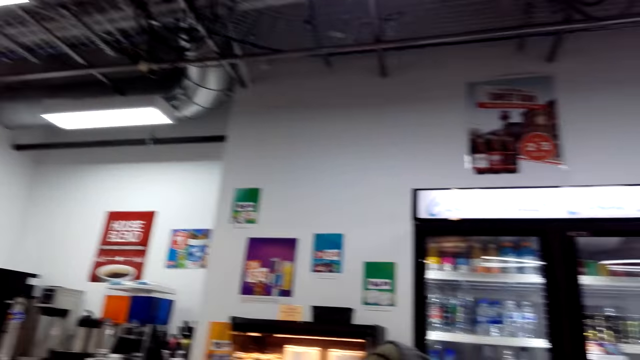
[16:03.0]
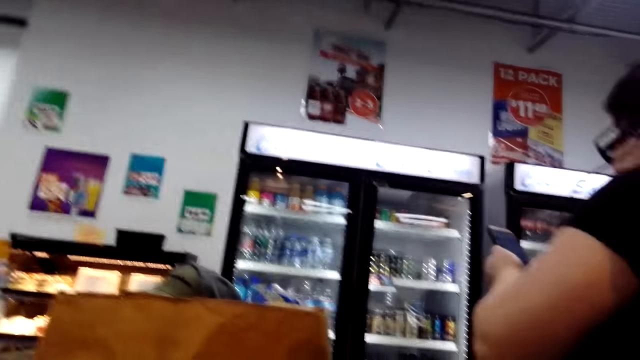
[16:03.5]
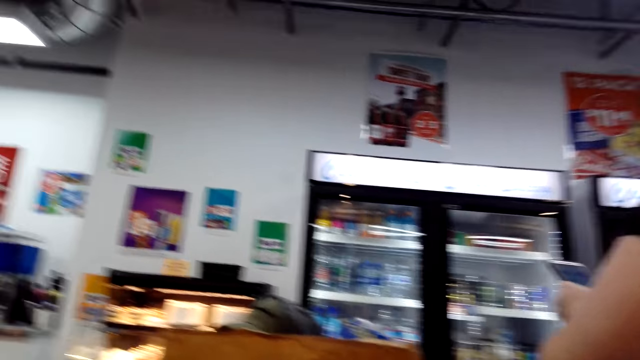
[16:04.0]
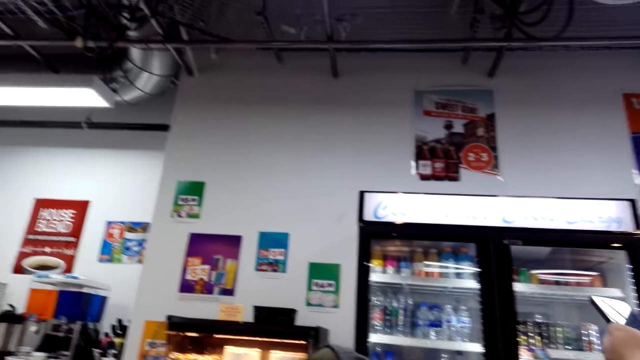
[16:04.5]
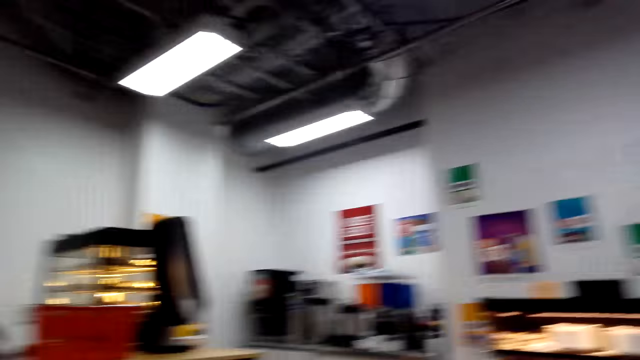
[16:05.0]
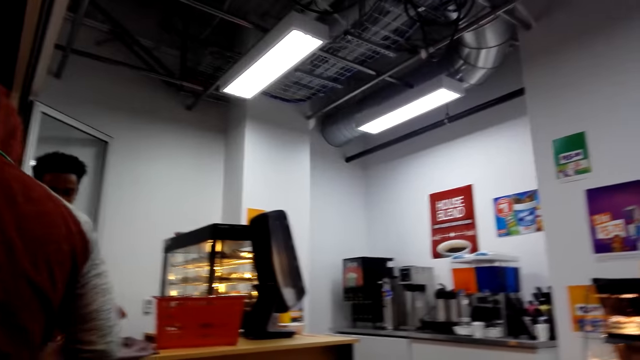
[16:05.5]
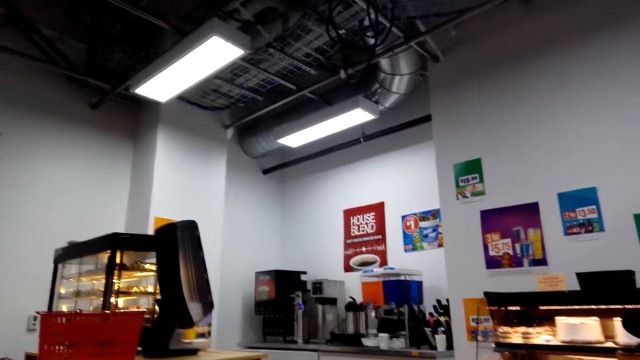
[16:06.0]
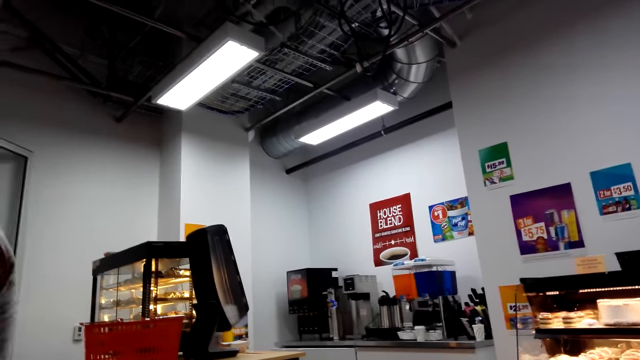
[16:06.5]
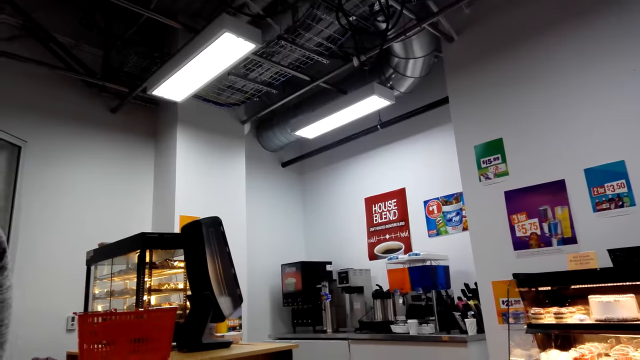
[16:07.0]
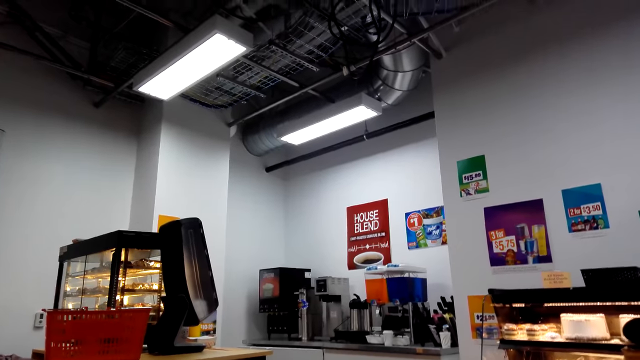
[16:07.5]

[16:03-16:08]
The camera wearer looks around.

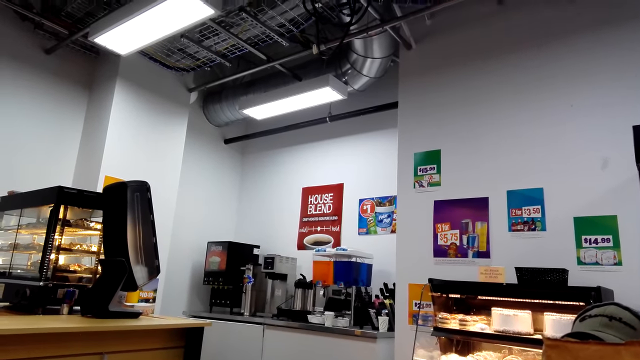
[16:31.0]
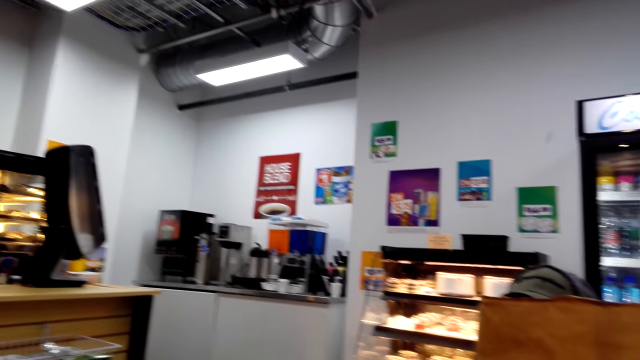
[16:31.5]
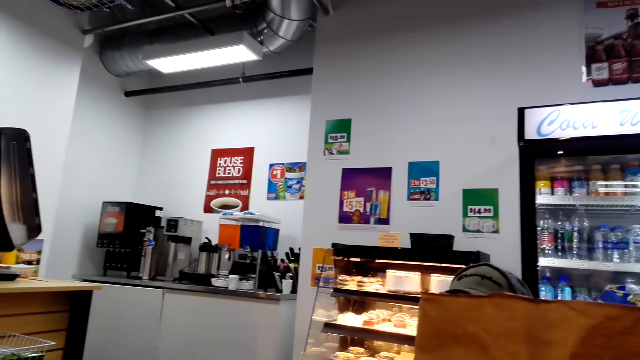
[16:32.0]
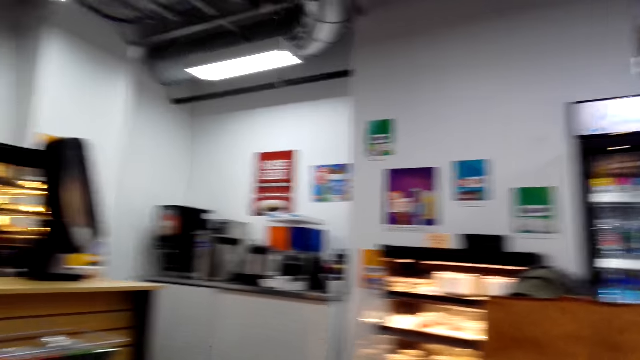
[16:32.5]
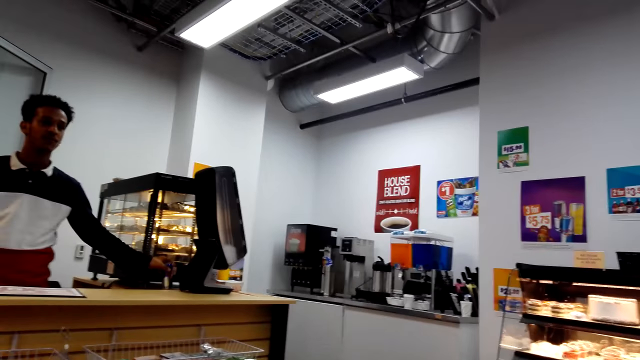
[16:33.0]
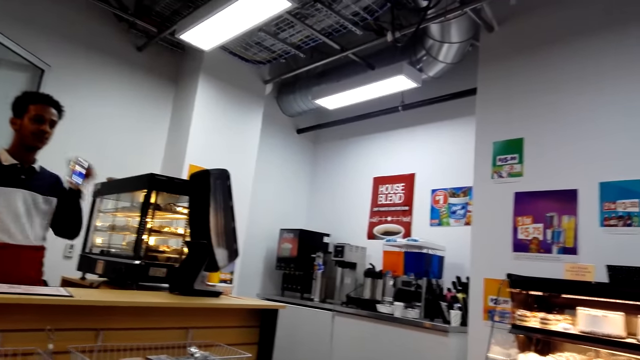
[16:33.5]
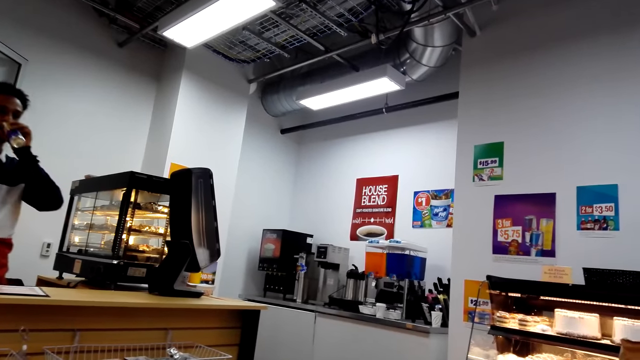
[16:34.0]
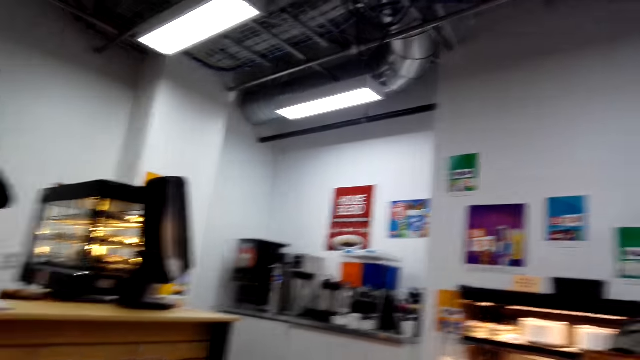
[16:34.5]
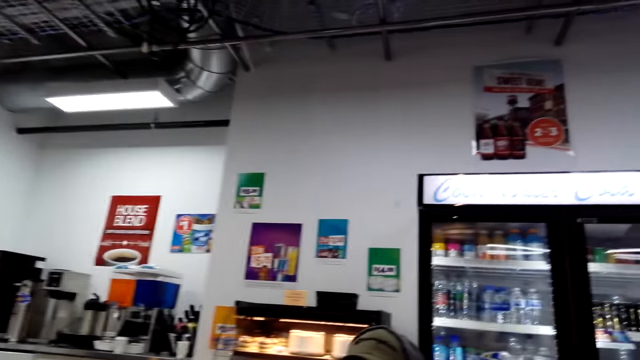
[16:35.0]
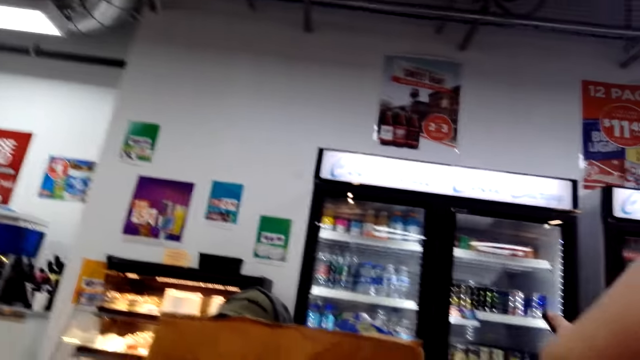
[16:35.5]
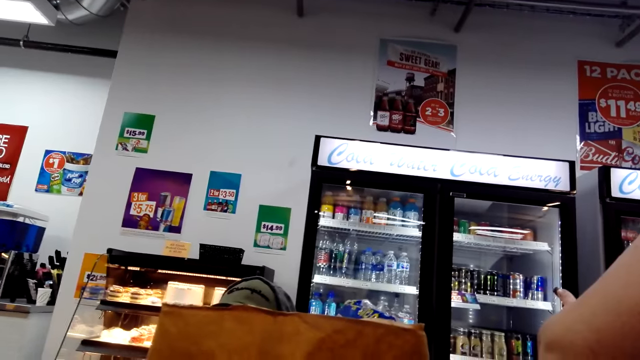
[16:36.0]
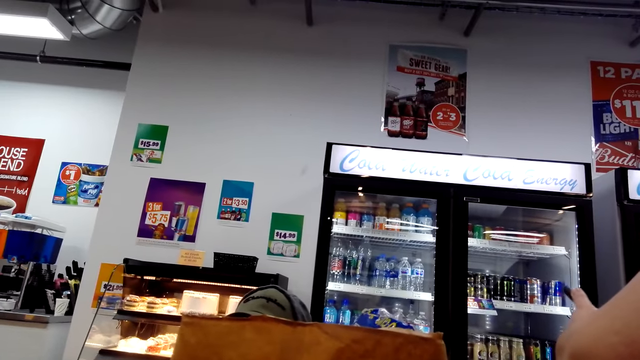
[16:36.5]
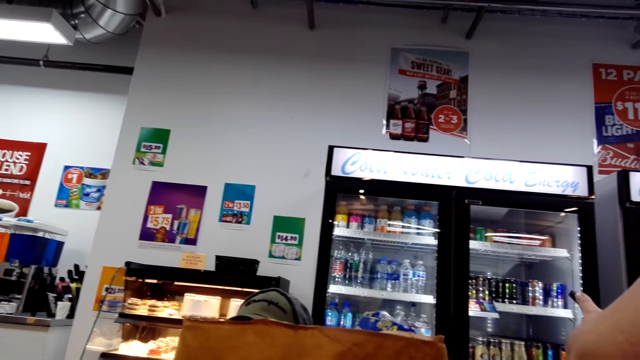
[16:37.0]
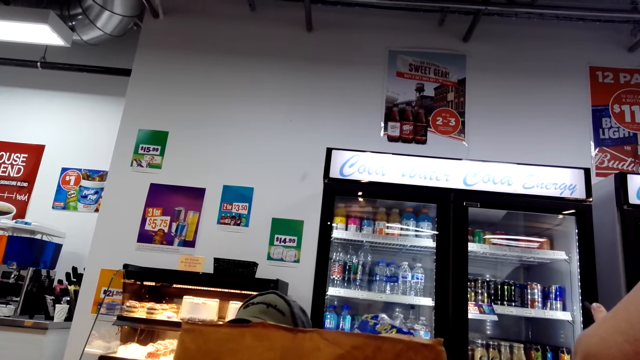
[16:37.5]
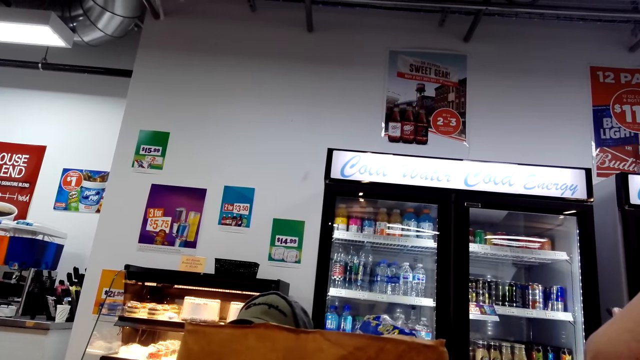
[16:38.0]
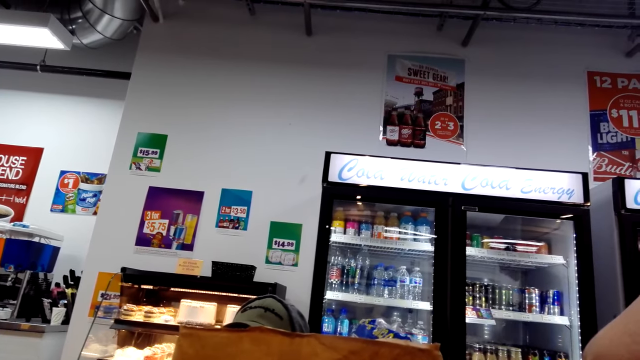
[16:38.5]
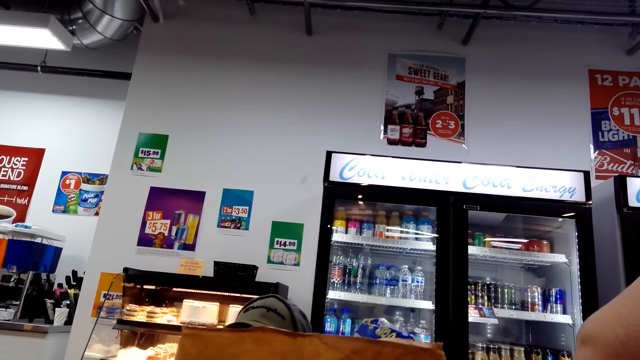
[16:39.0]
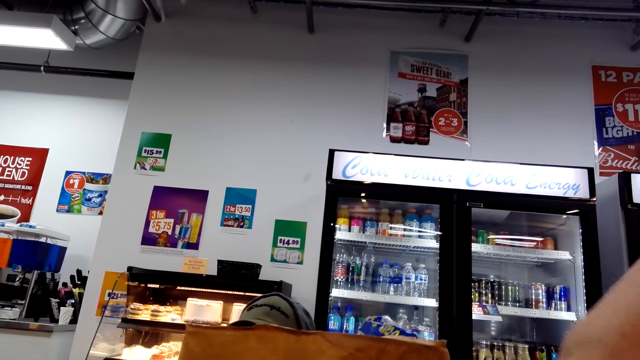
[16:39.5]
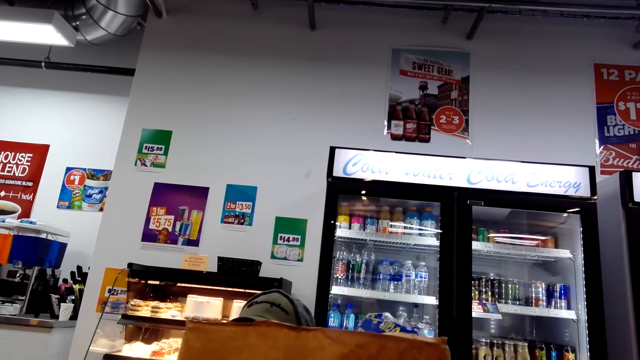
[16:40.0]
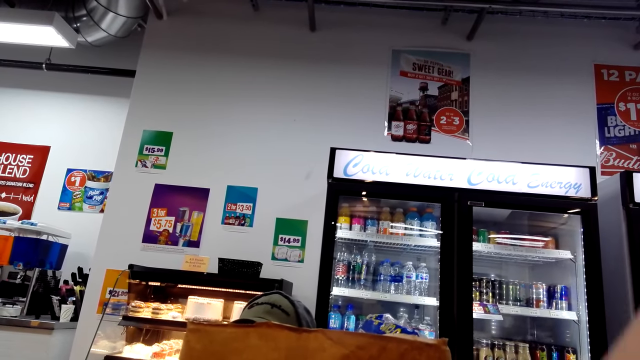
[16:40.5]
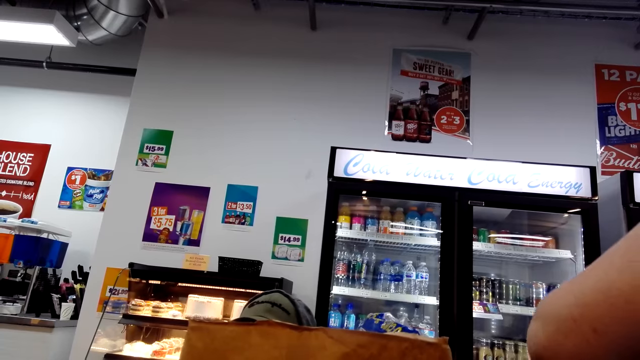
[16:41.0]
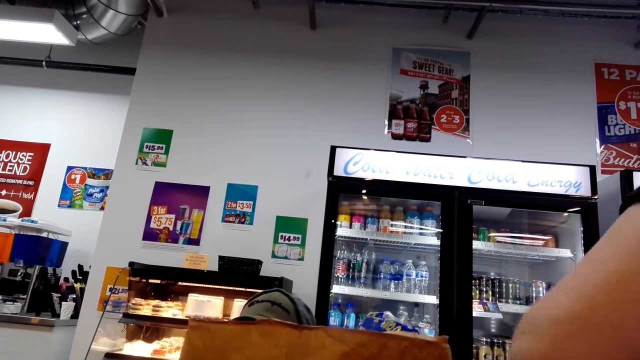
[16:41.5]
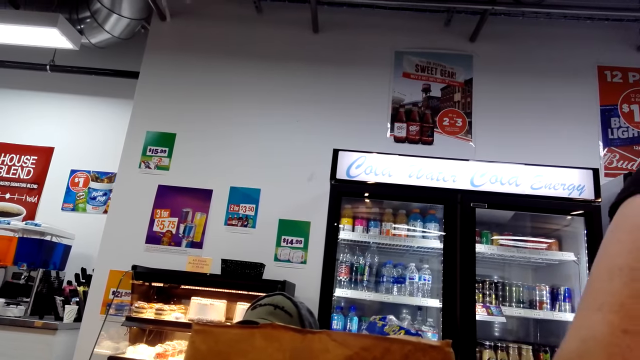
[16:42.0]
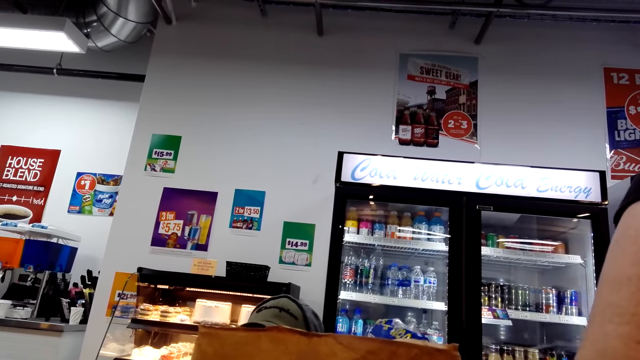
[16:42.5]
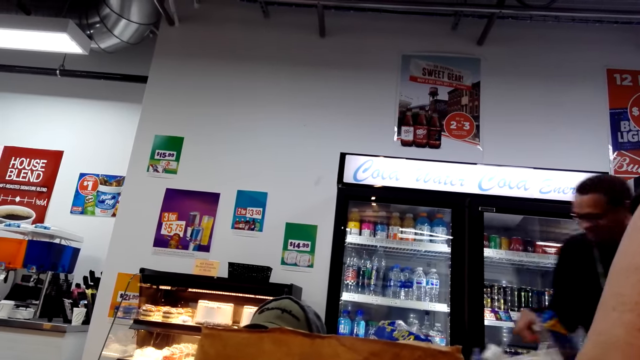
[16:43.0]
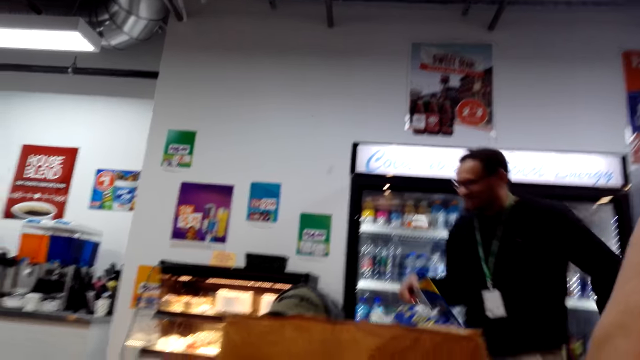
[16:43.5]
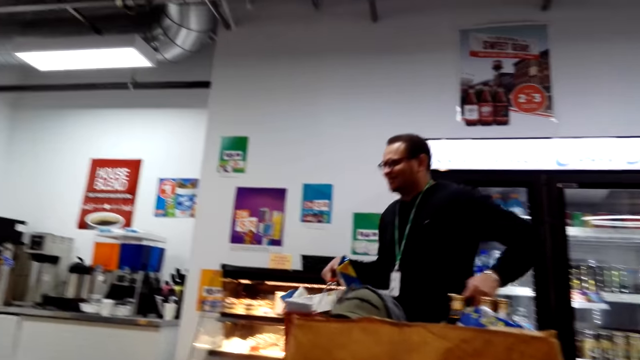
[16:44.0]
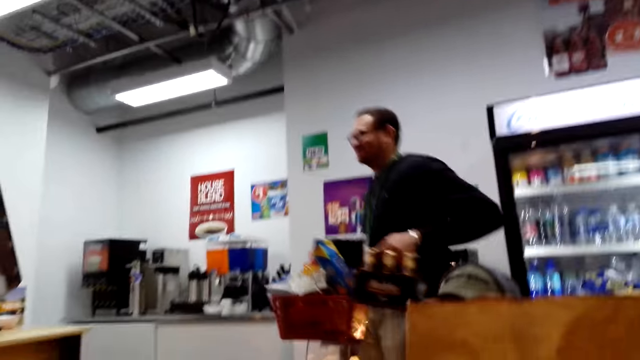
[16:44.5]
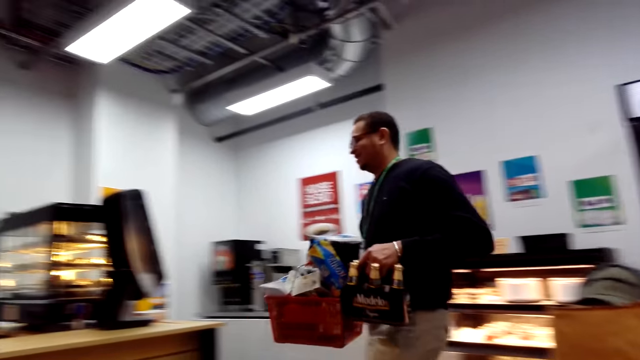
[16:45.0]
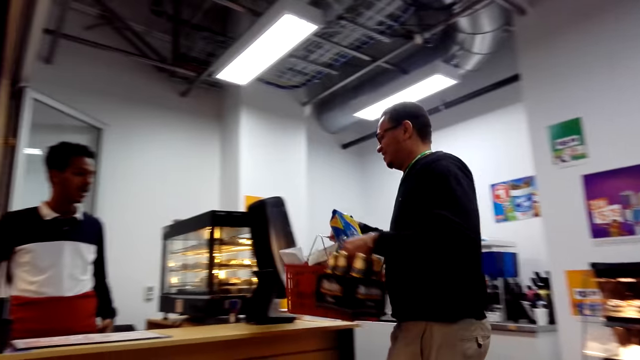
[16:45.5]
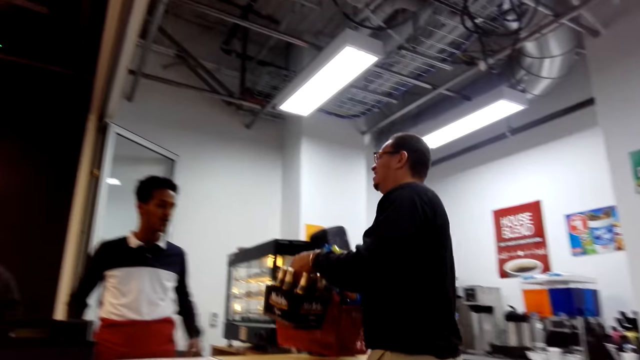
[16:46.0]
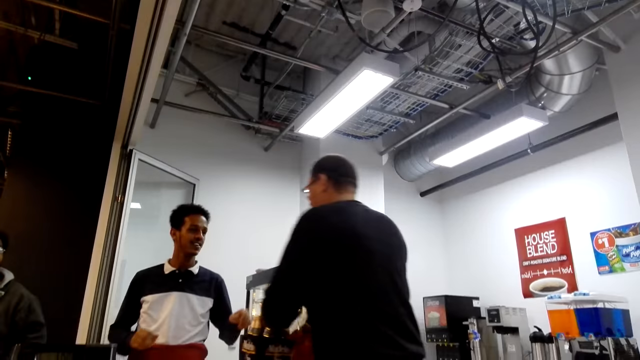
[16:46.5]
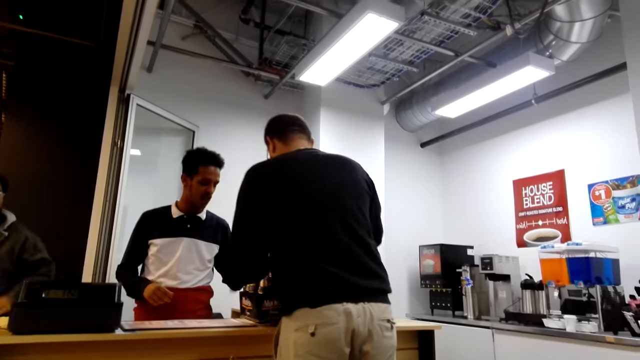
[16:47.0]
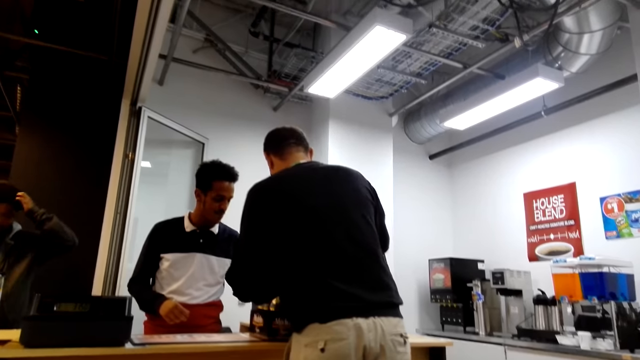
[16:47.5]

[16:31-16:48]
A man picks up a drink. The man drinks. The camera wearer looks around. Another man walks in the supermarket, puts a shopping basket down and puts drinks down.
